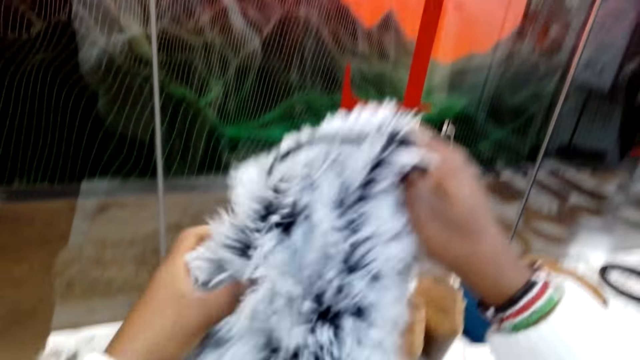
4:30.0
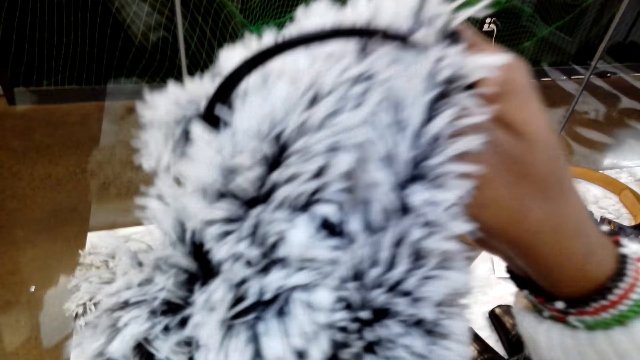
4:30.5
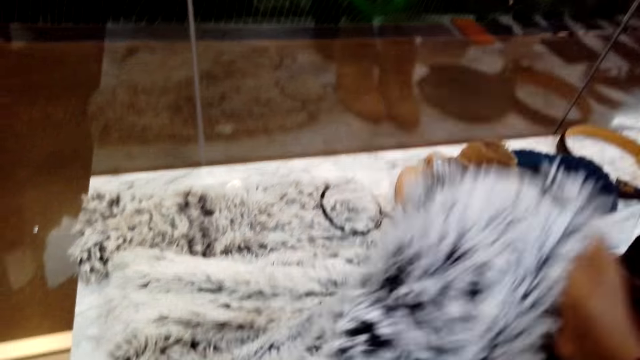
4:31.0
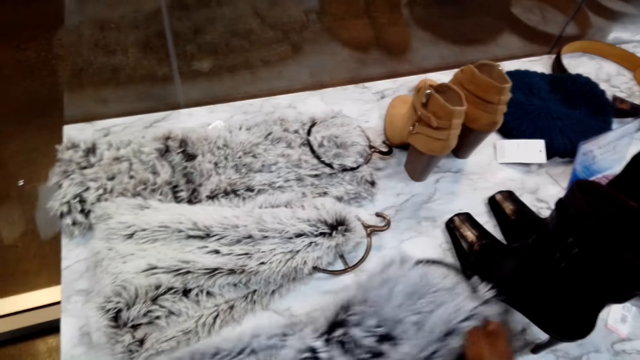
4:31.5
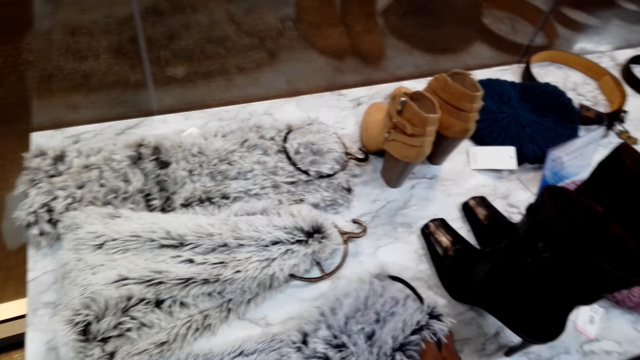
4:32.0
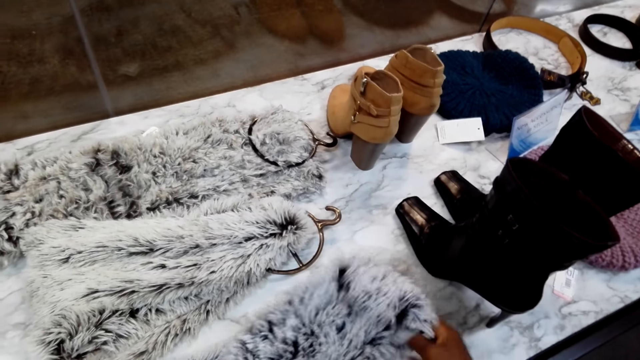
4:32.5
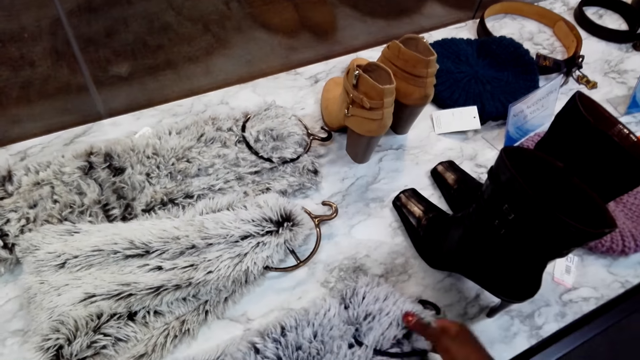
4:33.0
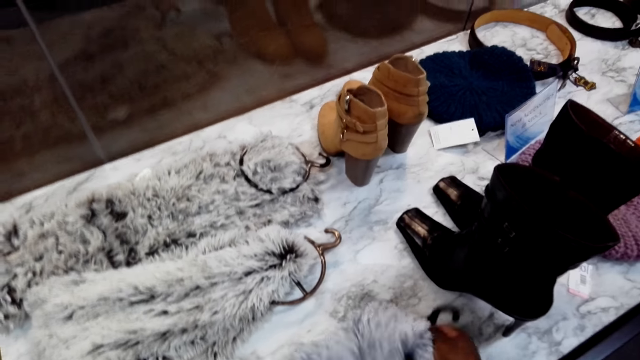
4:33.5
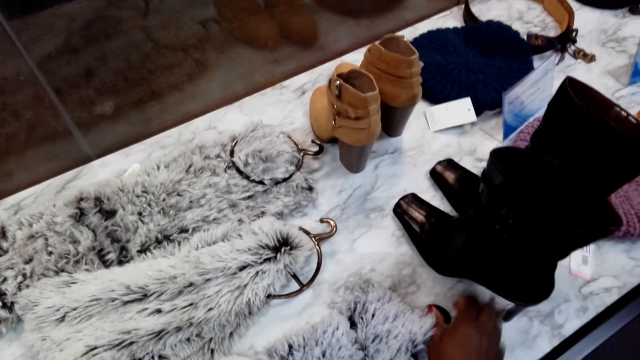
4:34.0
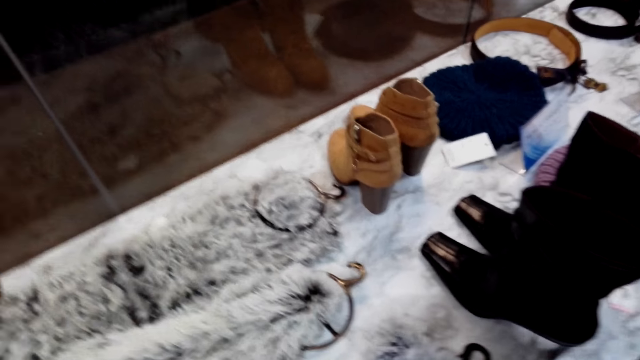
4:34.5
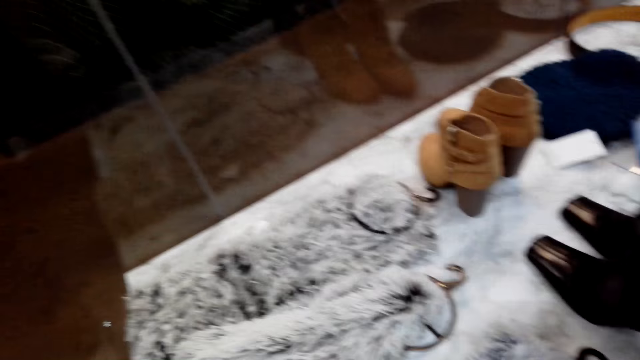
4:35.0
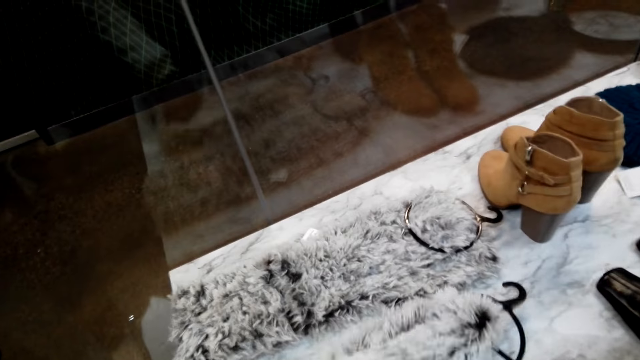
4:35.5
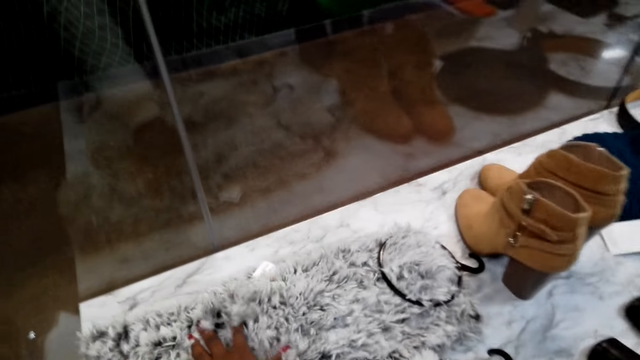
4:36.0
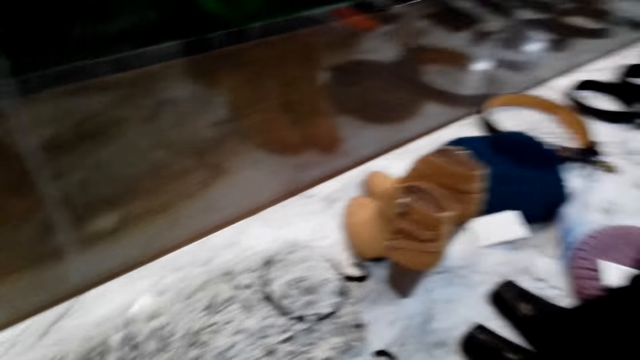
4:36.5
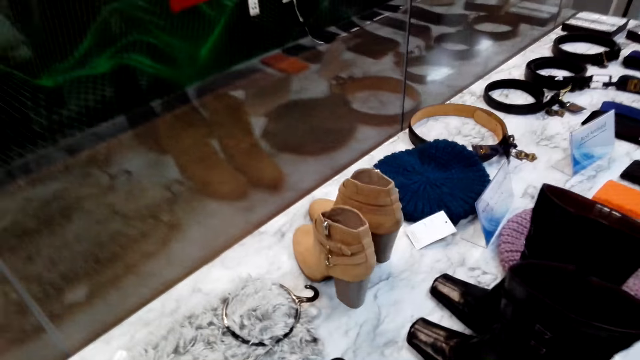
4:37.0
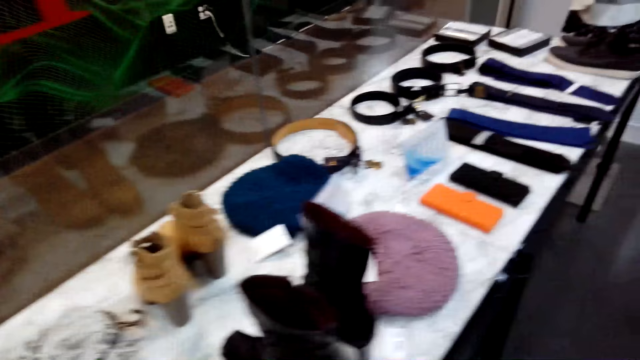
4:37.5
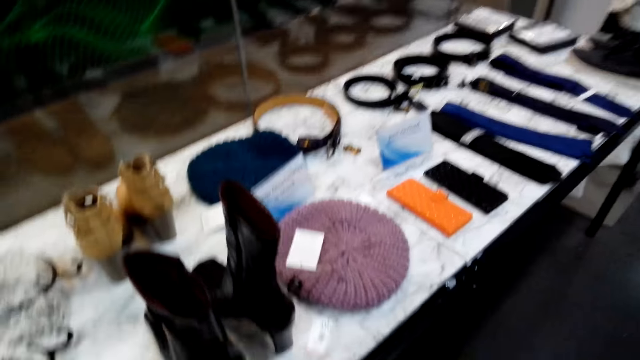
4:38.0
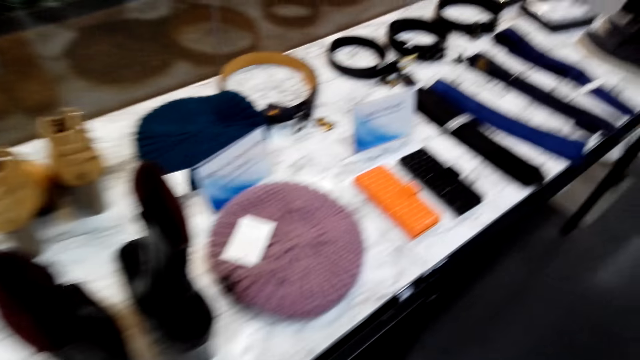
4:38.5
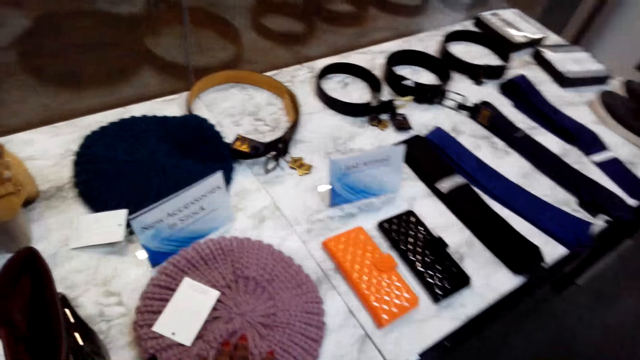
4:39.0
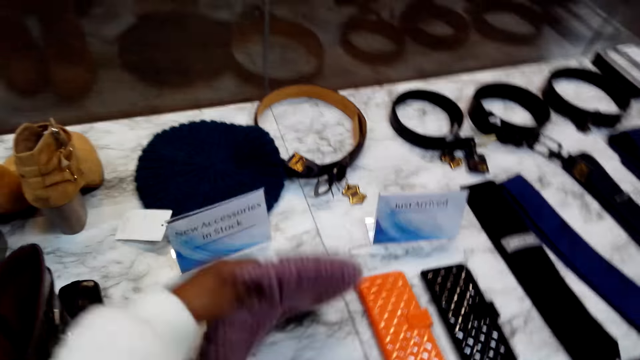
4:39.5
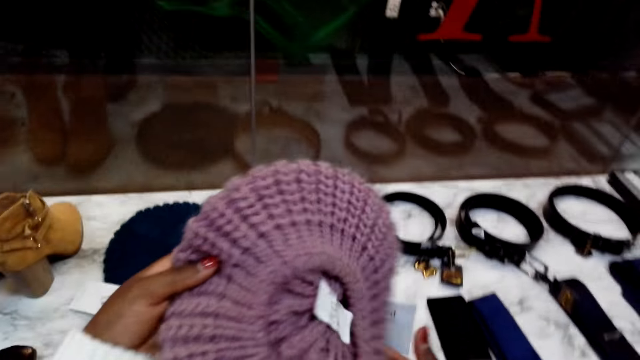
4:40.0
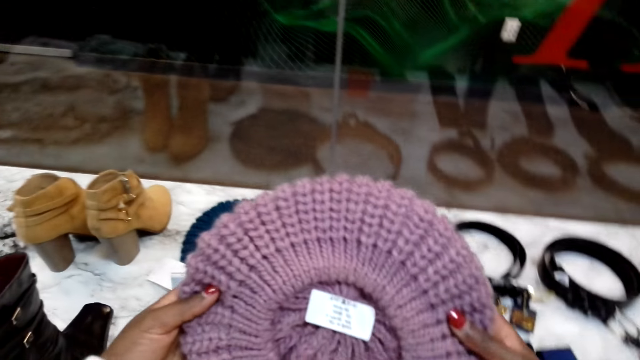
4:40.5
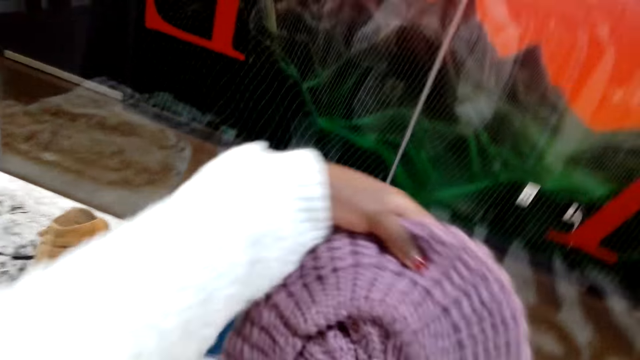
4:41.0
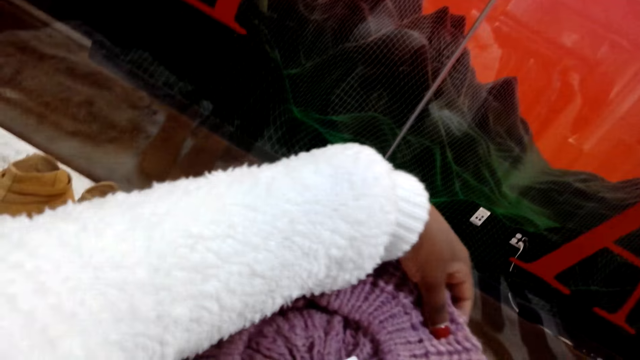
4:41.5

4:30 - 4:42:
The camera wearer puts the scarf on the display table. They align the scarf. They touch the scarf on the display table. They look around. They pick up a hat on the display table. They hold the fabric. They turn the hat.

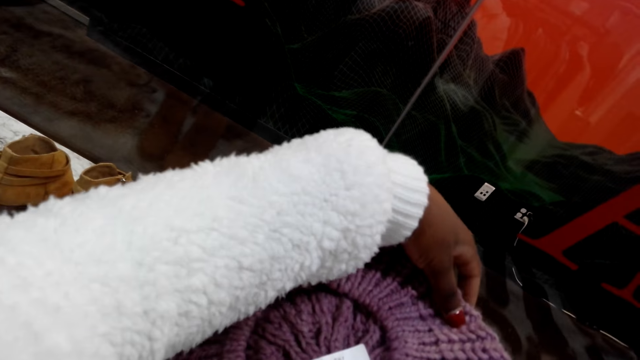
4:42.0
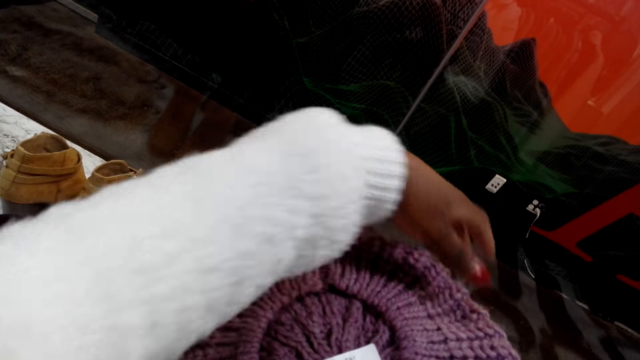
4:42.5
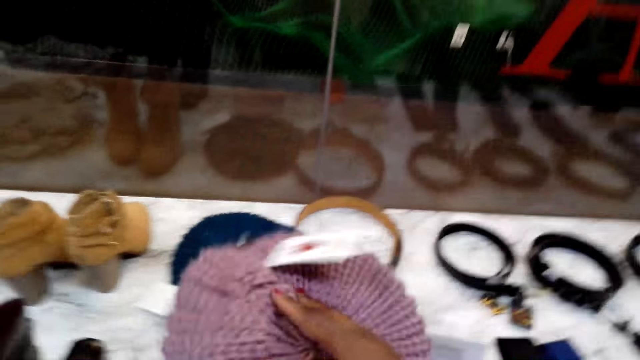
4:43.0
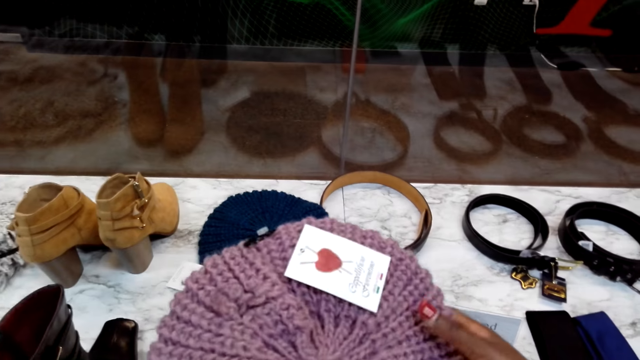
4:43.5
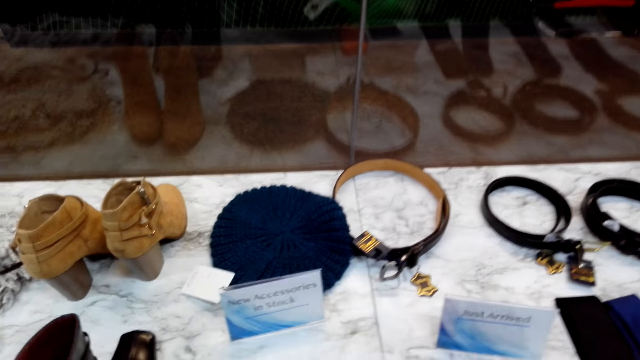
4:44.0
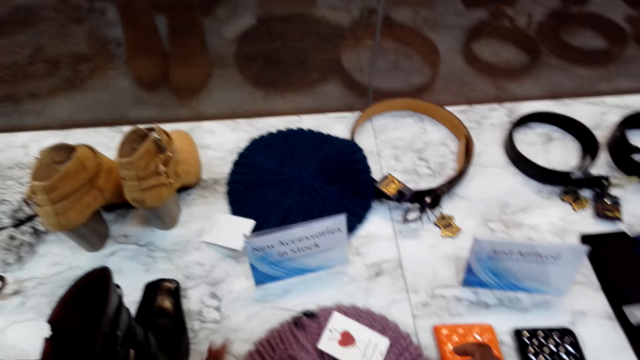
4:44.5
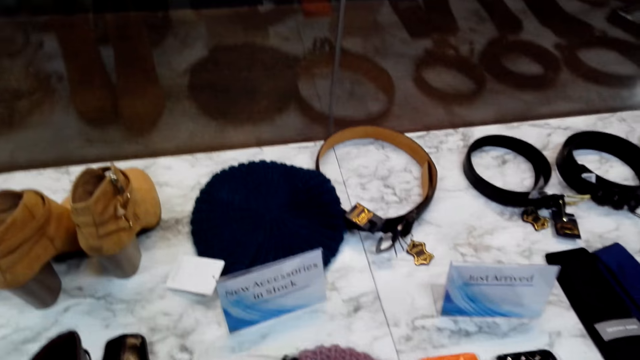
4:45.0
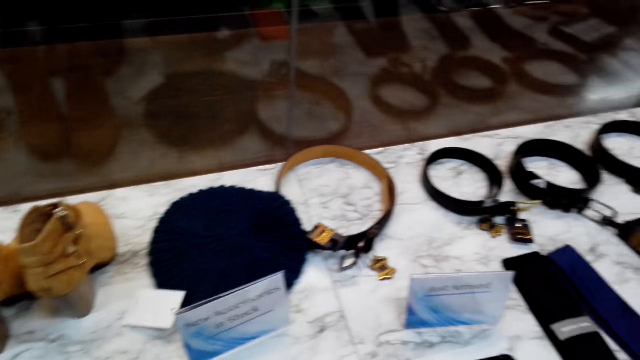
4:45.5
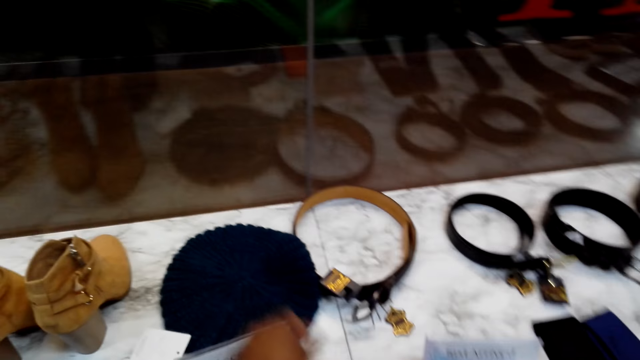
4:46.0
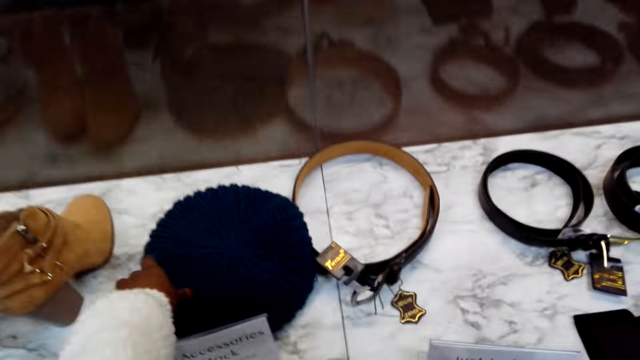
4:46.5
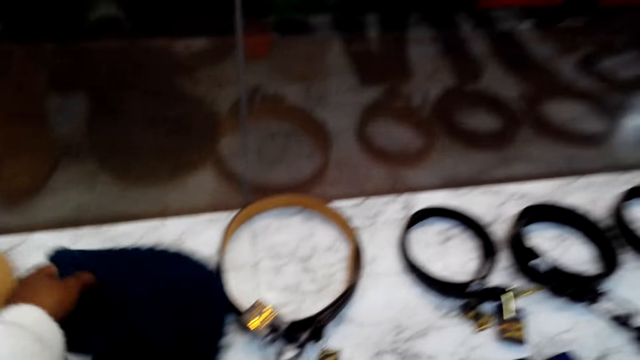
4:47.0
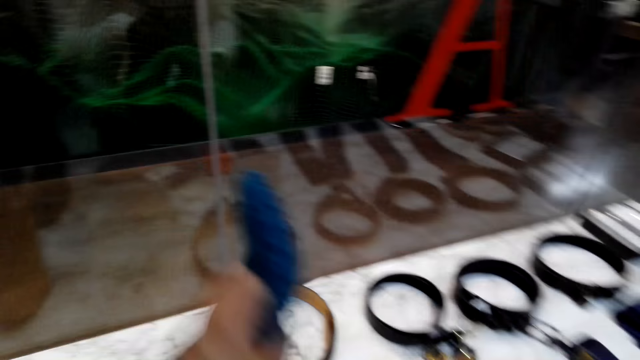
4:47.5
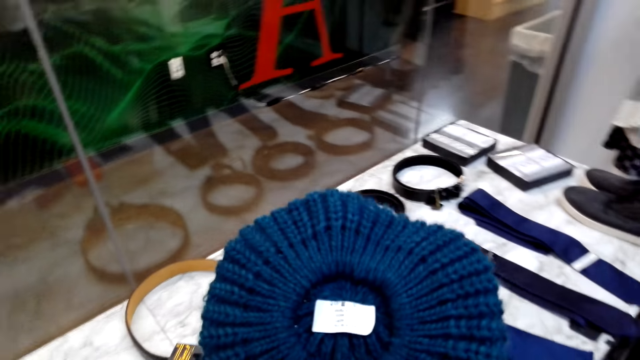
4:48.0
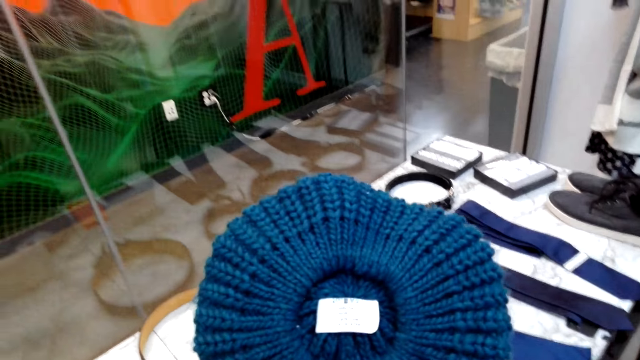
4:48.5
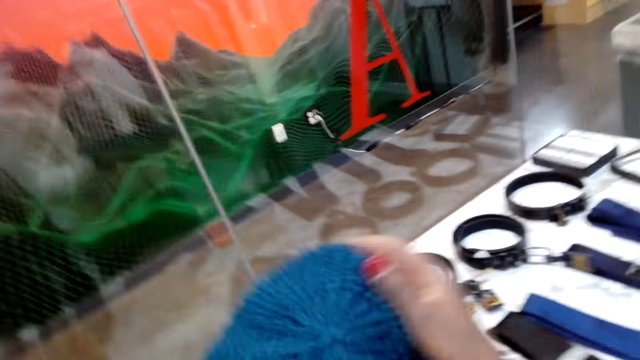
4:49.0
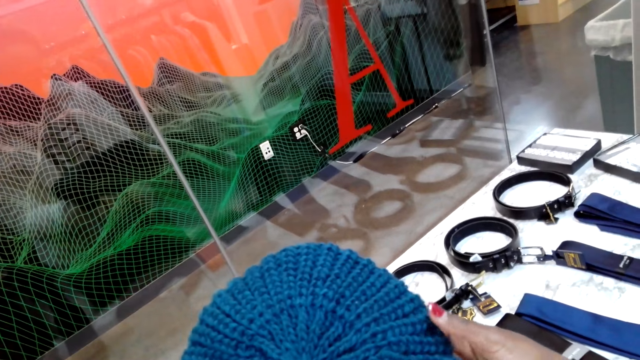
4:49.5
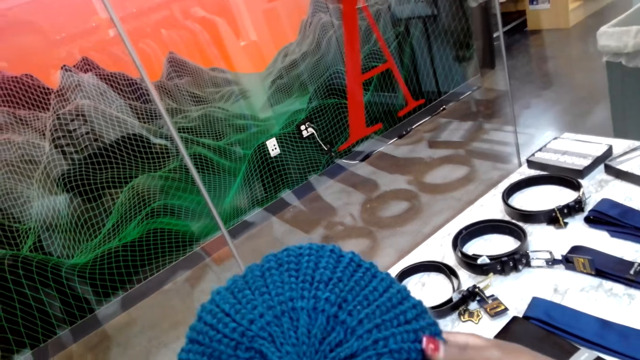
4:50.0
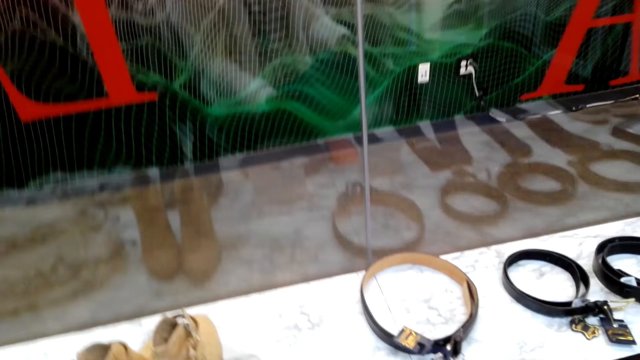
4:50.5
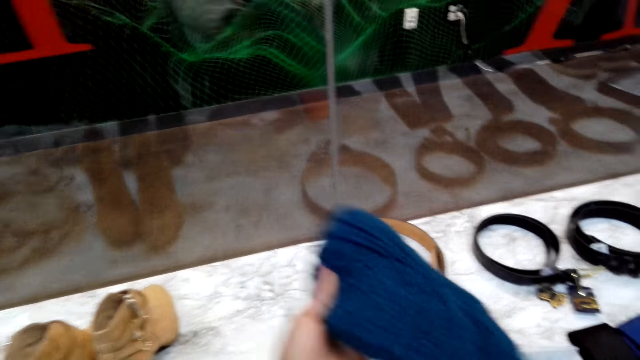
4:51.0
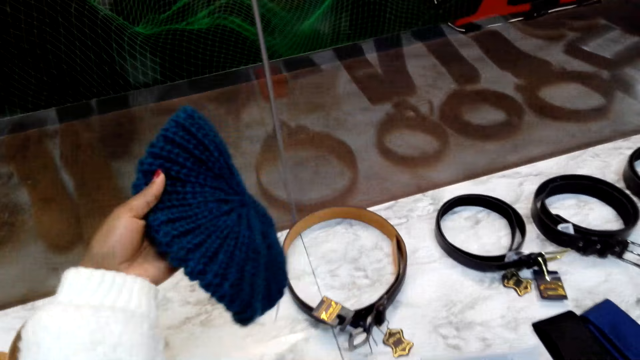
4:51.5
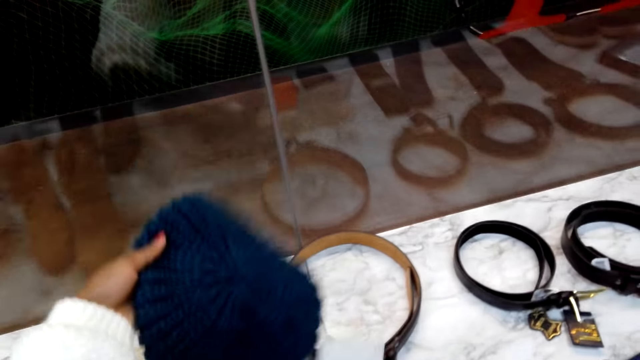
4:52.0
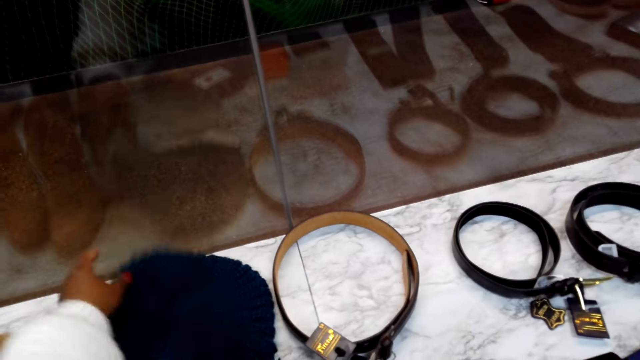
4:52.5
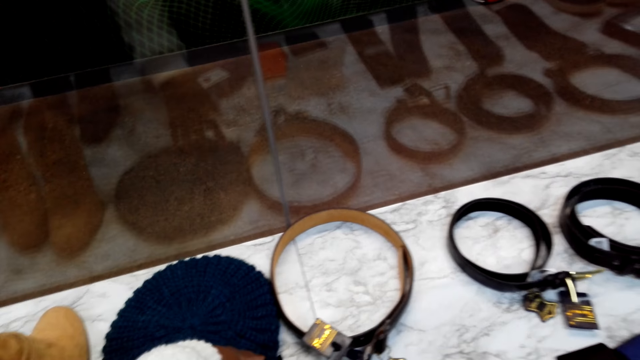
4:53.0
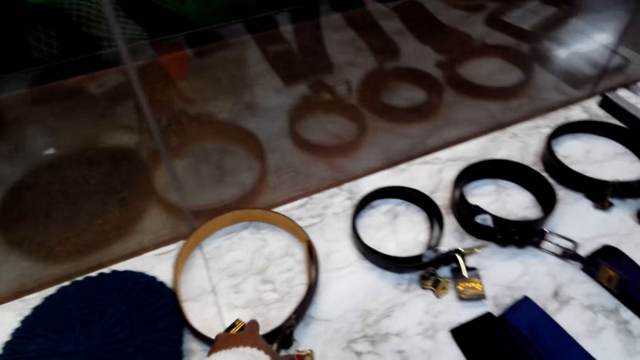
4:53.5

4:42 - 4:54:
The camera wearer reads the cloth tag on the hat. They turn the hat. They put the hat on the display table. They pick up the hat on the display table. They read the cloth tag. They turn the hat in hand. They check the hat. They put the hat on the display table.
